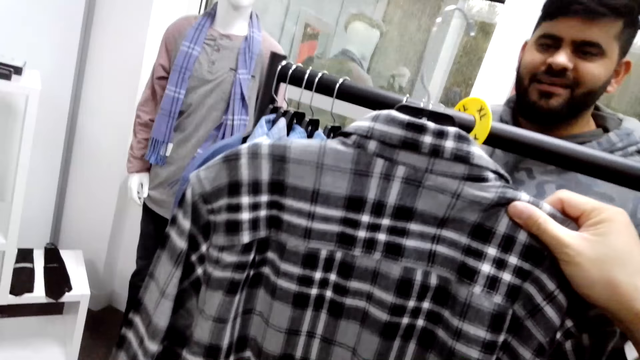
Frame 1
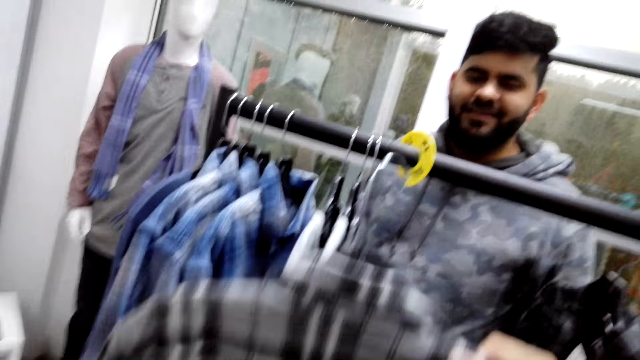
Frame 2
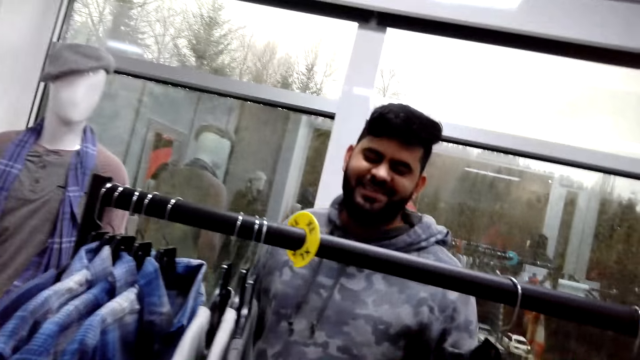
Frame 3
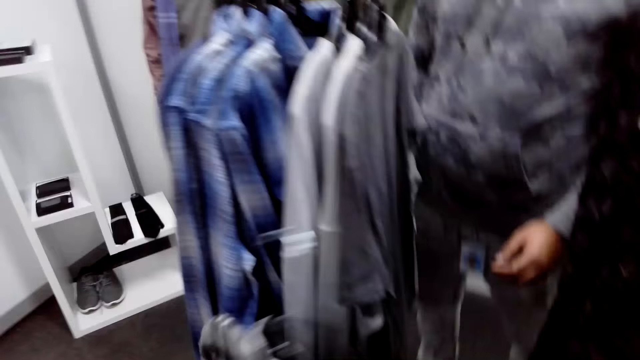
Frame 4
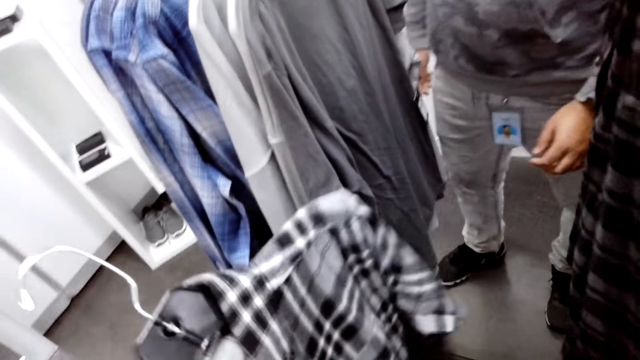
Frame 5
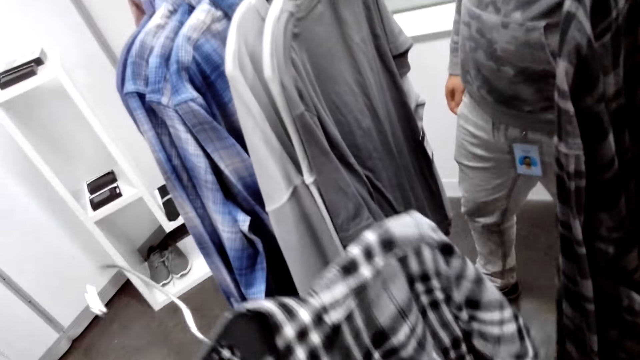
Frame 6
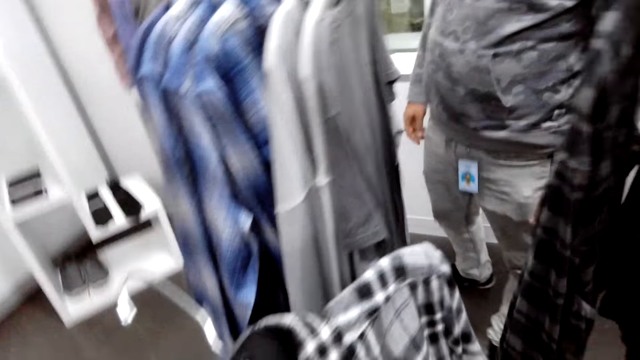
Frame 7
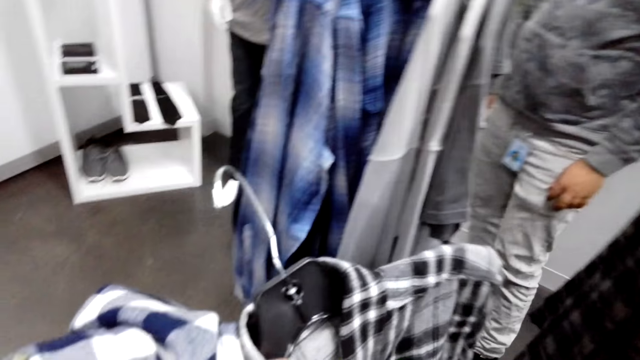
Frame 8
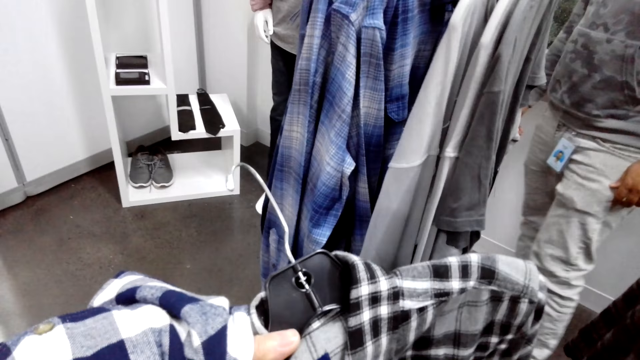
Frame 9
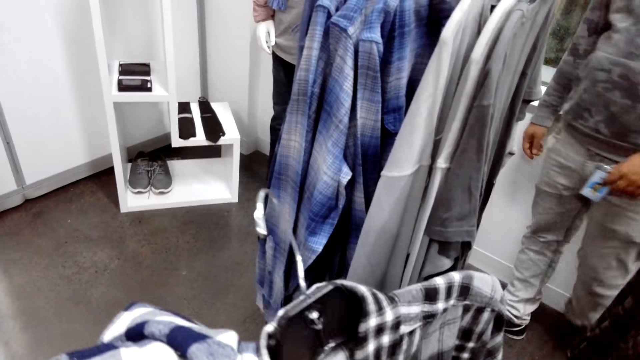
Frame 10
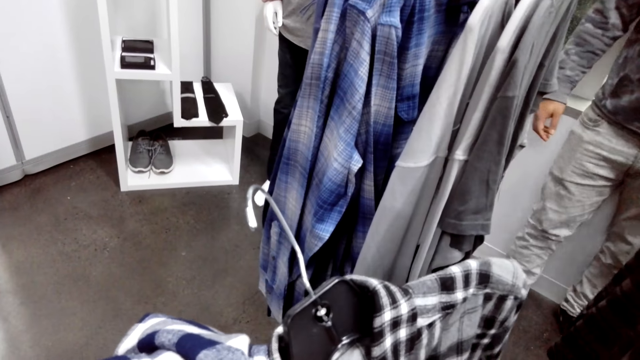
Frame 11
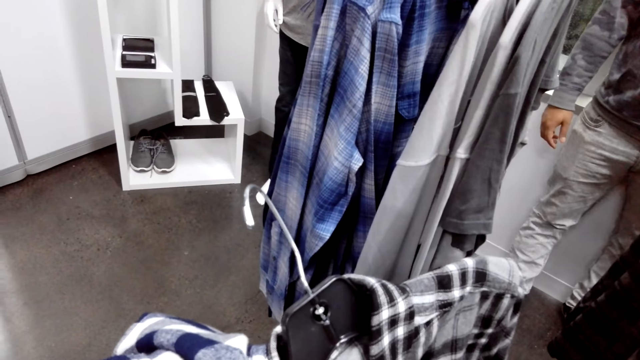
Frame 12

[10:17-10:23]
The camera wearer holds up a t-shirt.

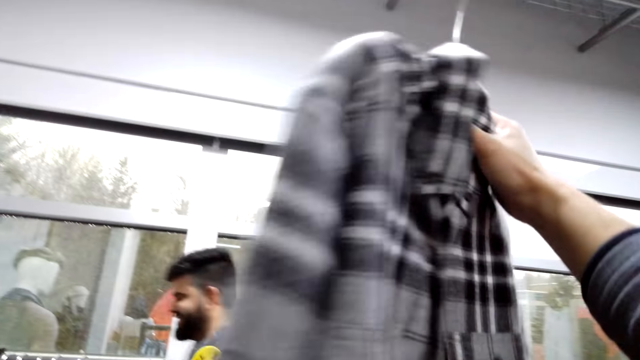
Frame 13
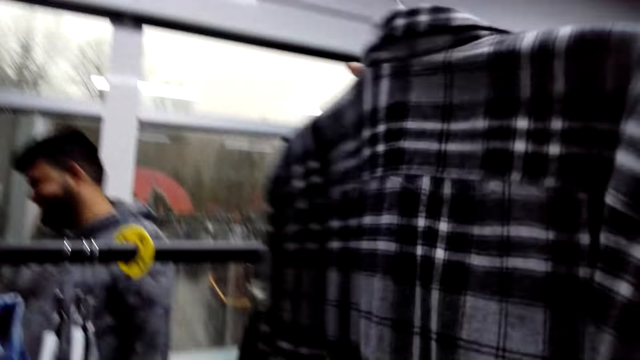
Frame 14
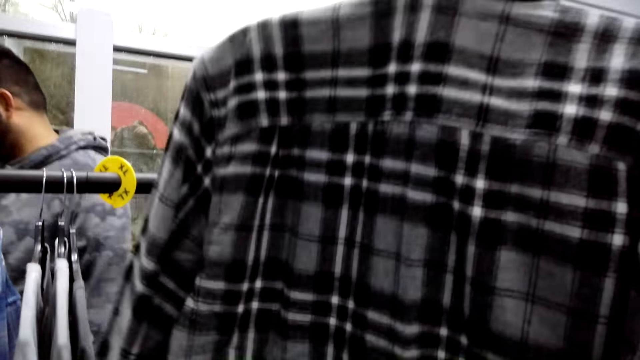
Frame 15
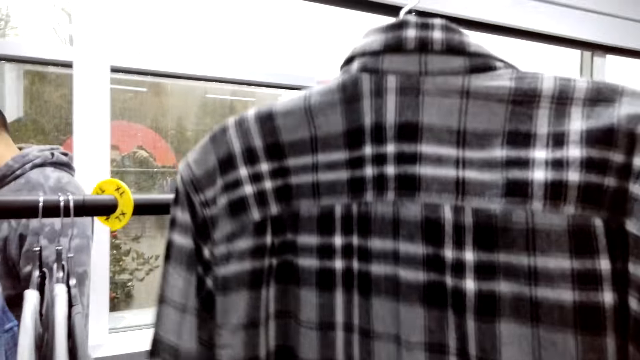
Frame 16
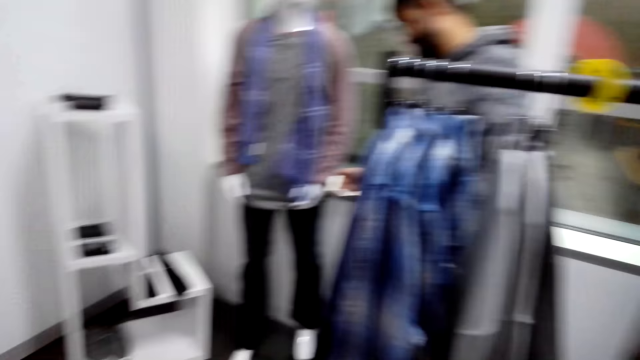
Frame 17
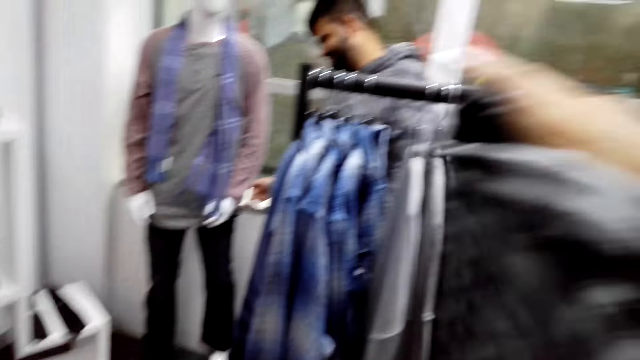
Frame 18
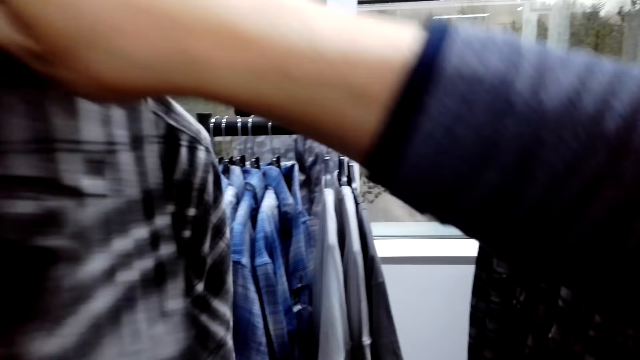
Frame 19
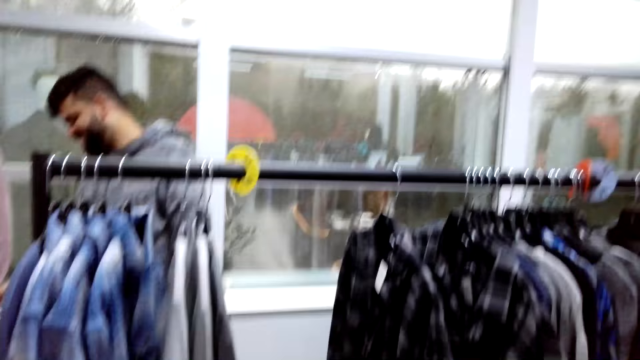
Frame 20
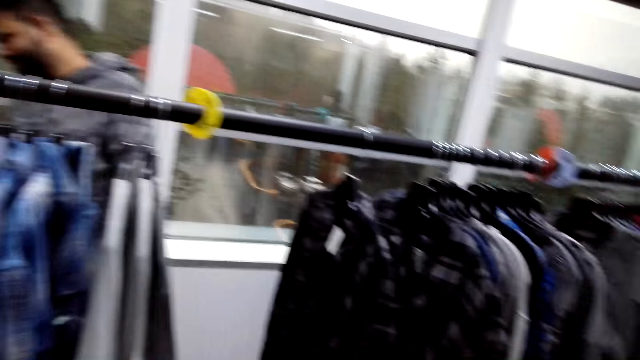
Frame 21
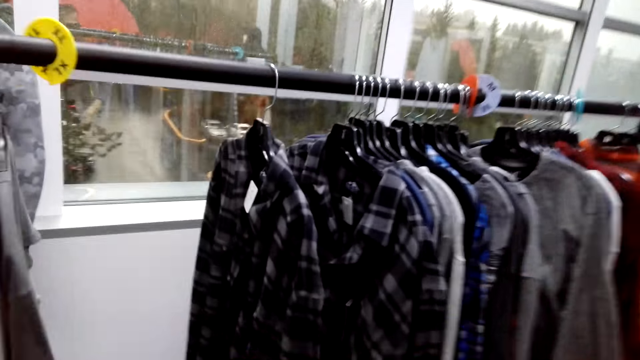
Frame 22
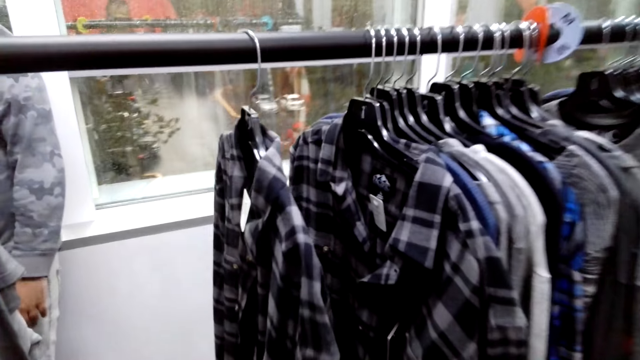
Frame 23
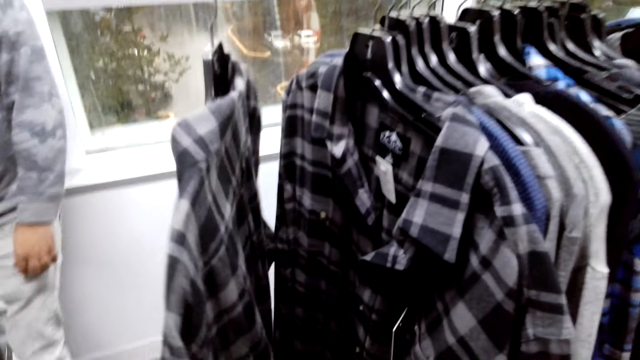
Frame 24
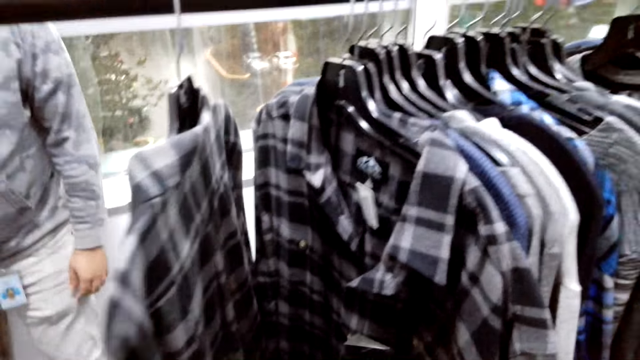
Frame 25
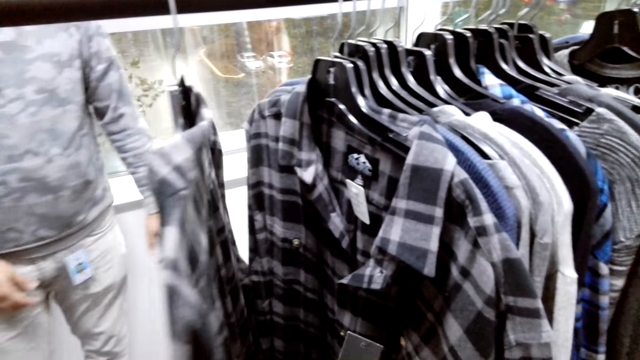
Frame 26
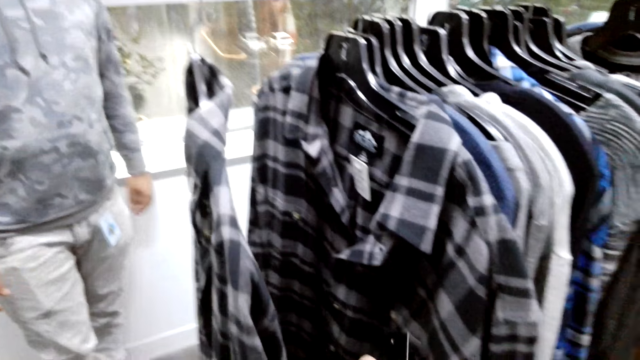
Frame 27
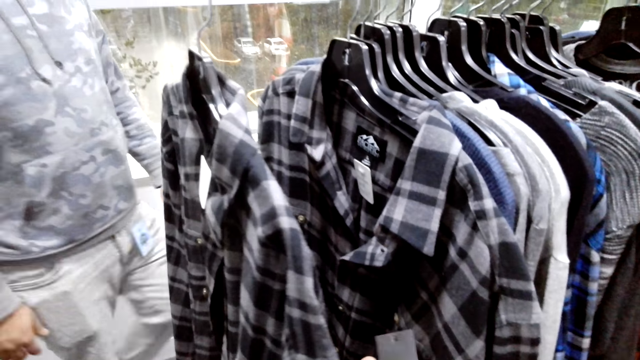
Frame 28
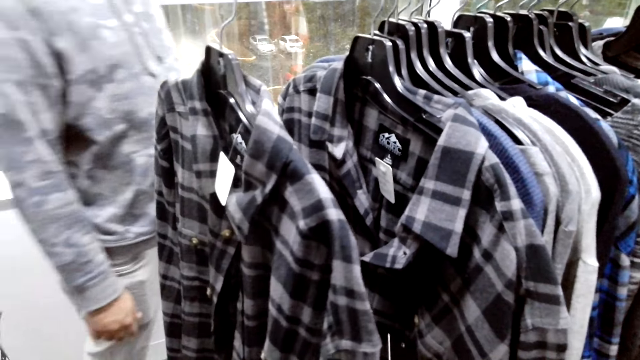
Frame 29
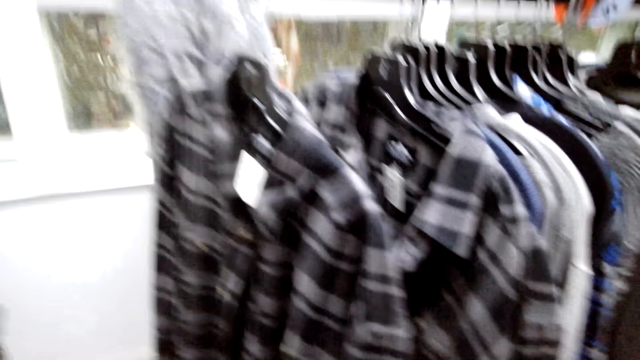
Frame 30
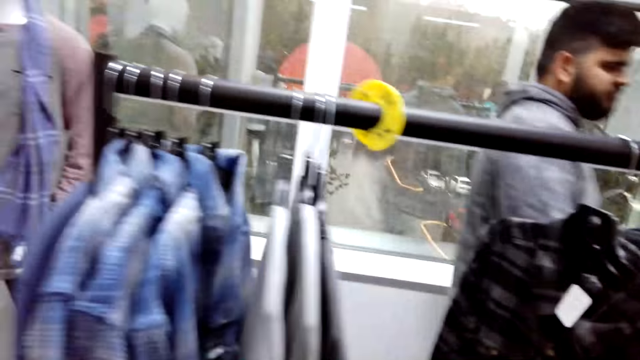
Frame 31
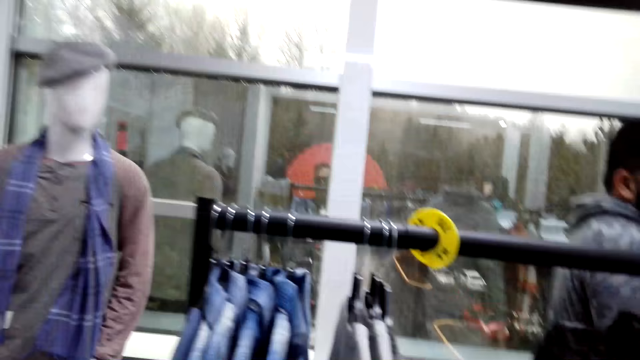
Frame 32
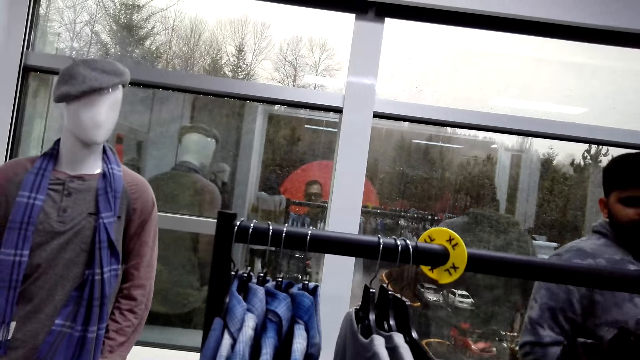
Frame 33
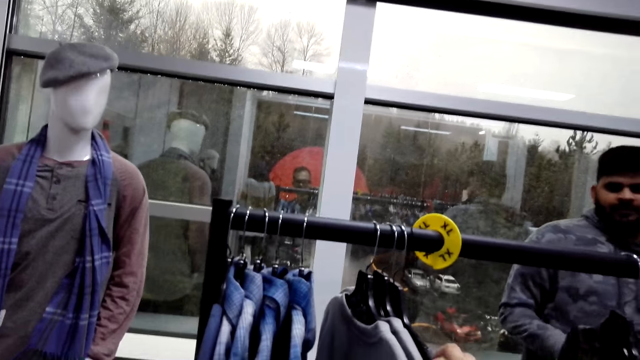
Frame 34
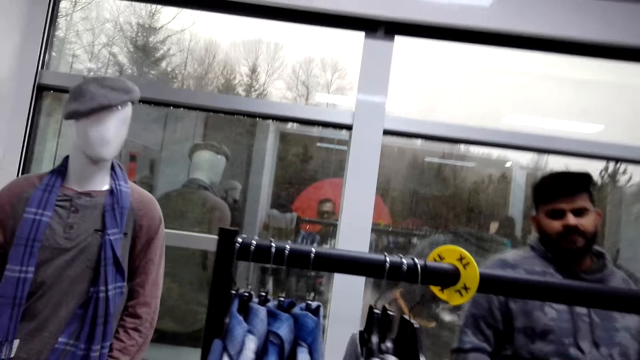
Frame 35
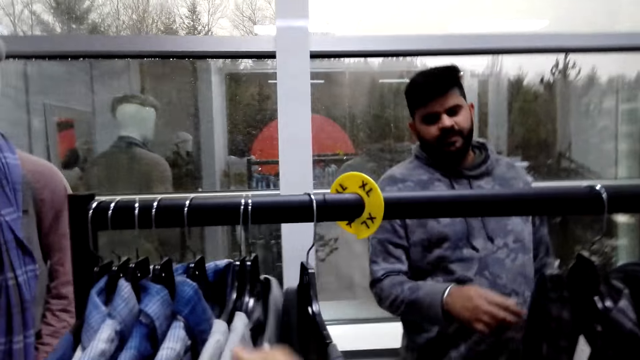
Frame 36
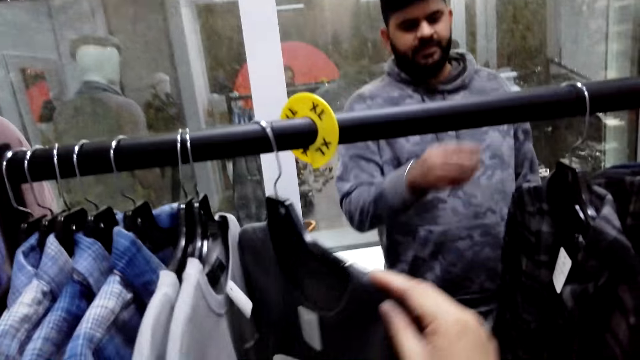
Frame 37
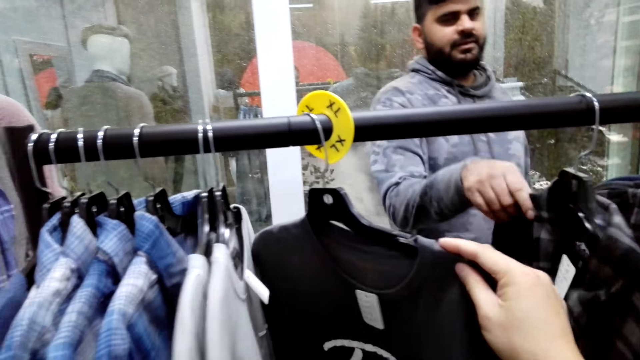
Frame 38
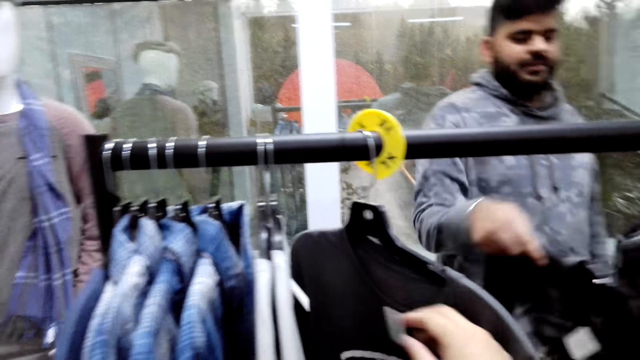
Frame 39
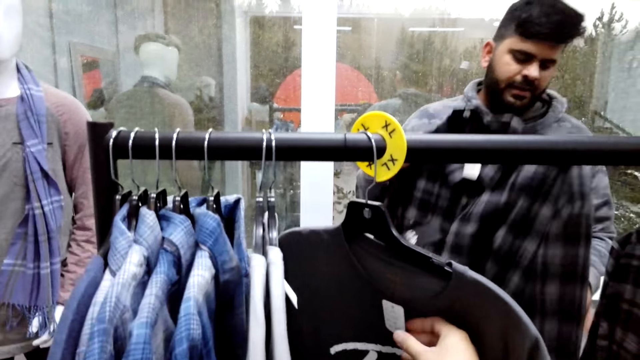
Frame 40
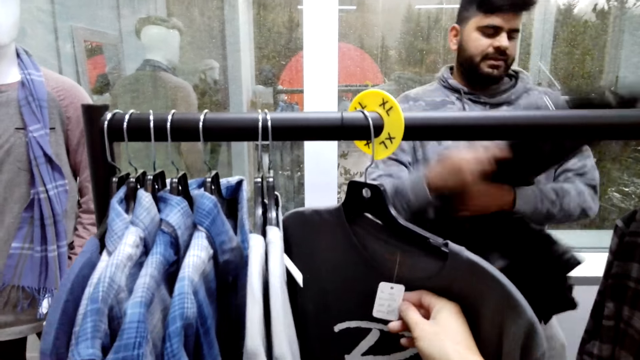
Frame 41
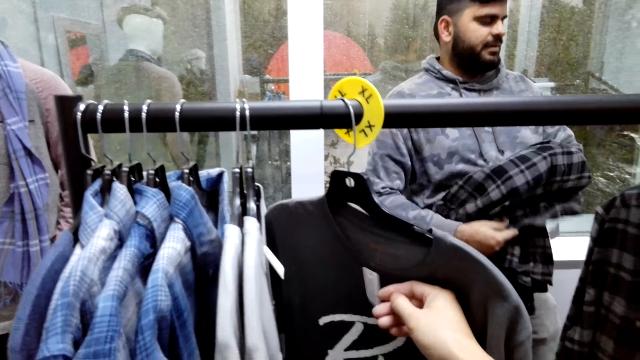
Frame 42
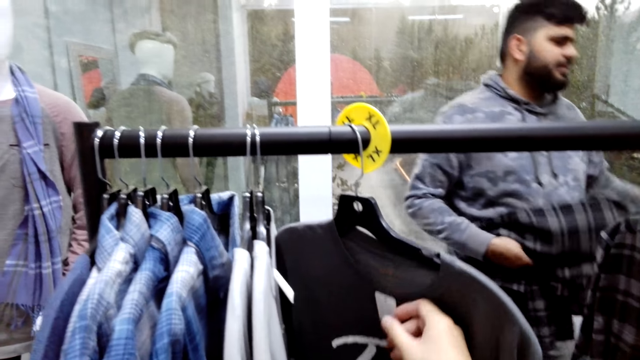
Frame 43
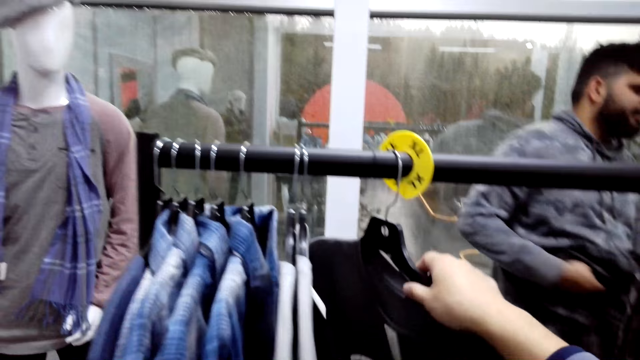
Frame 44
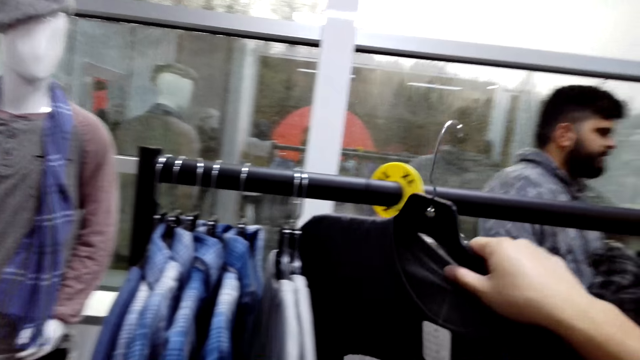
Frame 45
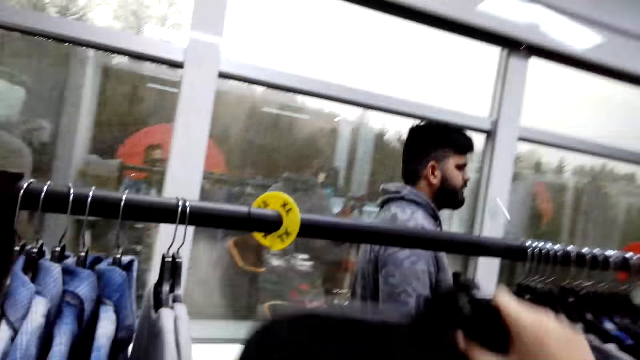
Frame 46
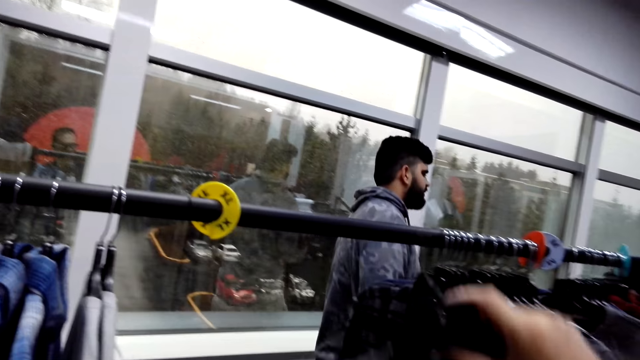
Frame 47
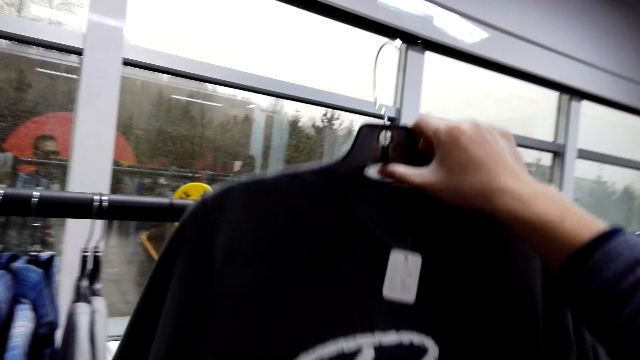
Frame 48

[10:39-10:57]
The camera wearer turns a t-shirt. They place the t-shirt on something. They move t-shirts on the hanging rod. A person removes a t-shirt on the hanging rod. The camera wearer holds a price tag. The person folds a t-shirt. The camera wearer removes a t-shirt from the hanging rod. The person moves around.
